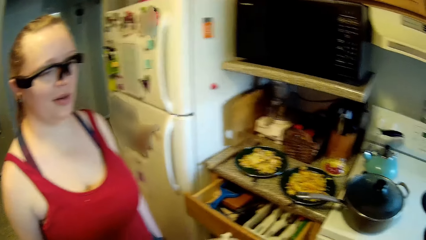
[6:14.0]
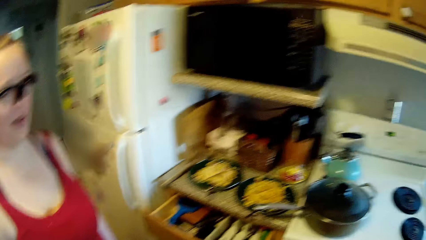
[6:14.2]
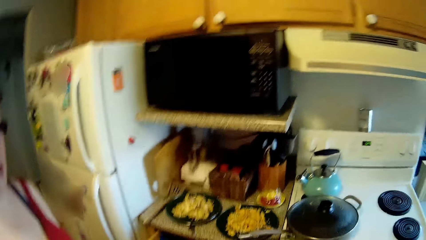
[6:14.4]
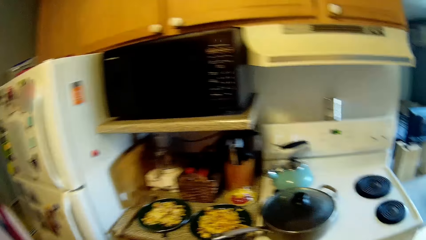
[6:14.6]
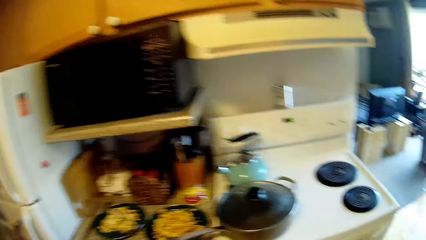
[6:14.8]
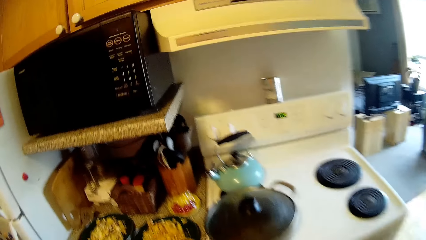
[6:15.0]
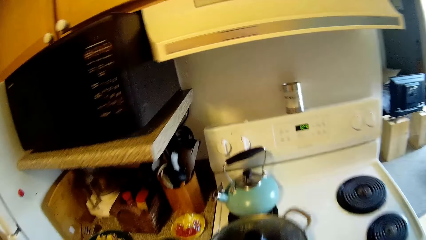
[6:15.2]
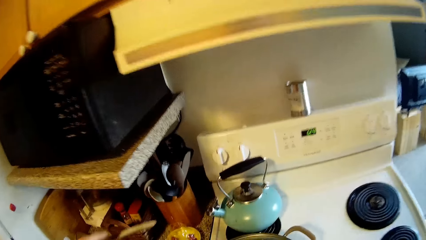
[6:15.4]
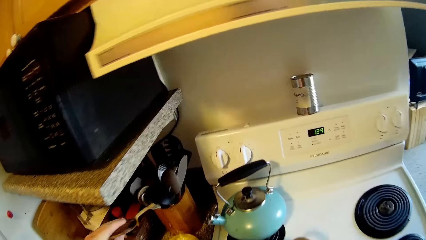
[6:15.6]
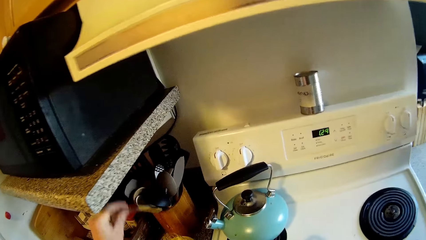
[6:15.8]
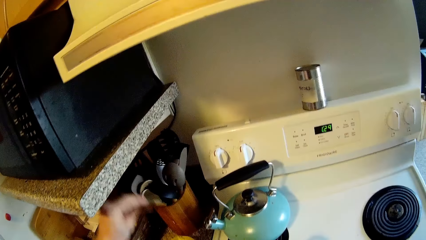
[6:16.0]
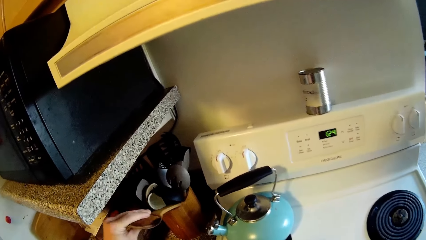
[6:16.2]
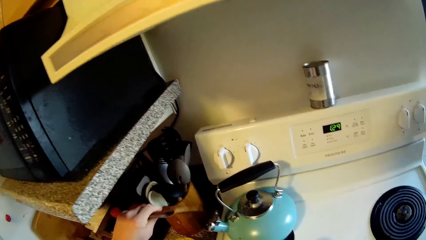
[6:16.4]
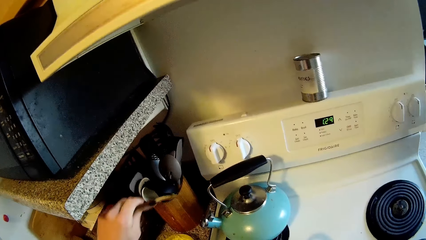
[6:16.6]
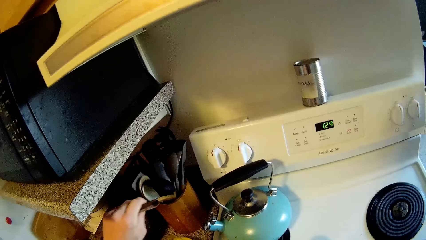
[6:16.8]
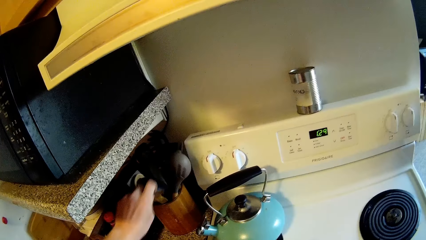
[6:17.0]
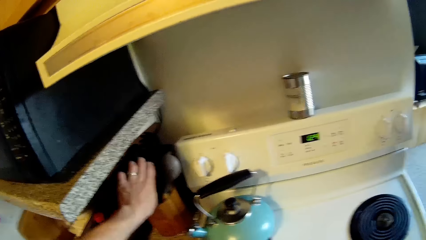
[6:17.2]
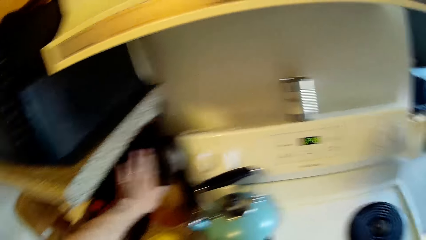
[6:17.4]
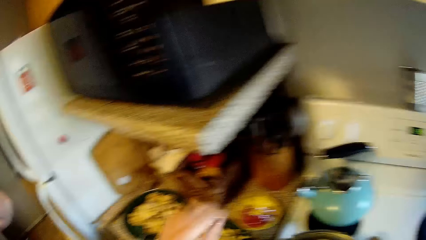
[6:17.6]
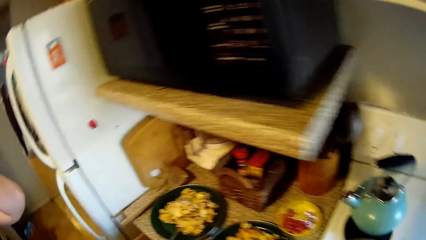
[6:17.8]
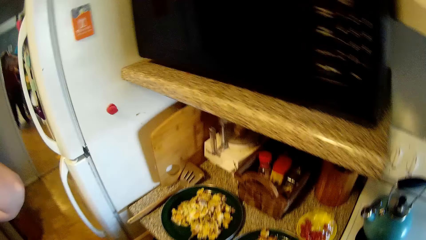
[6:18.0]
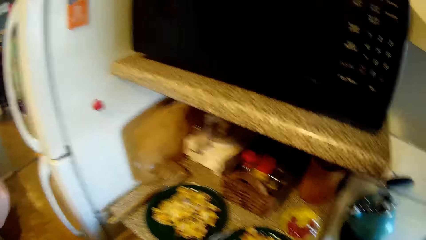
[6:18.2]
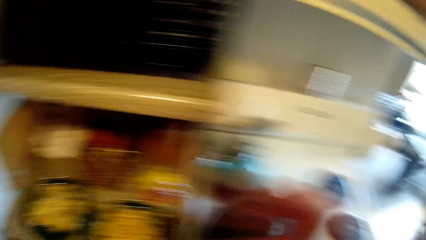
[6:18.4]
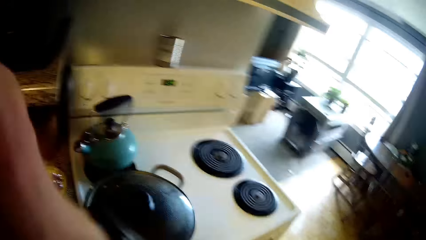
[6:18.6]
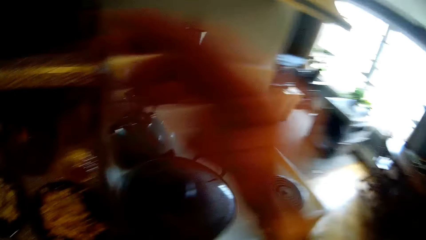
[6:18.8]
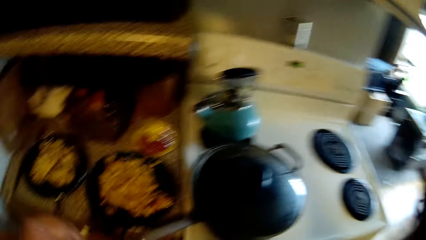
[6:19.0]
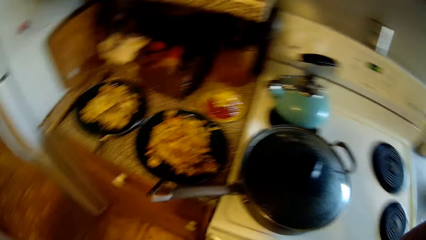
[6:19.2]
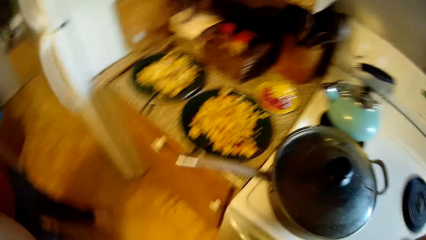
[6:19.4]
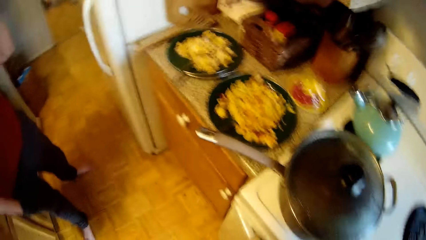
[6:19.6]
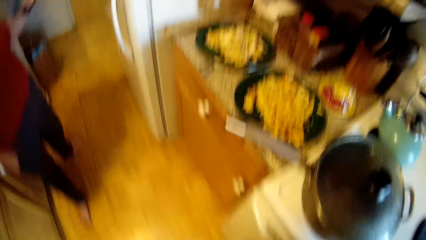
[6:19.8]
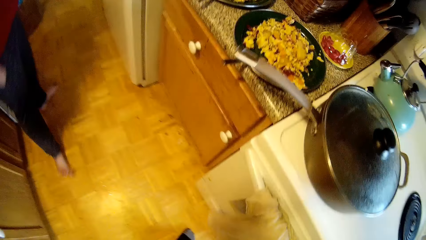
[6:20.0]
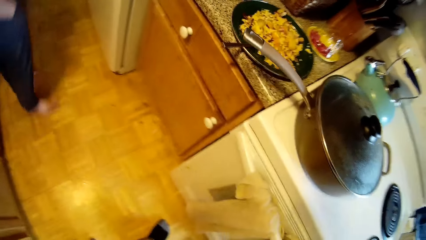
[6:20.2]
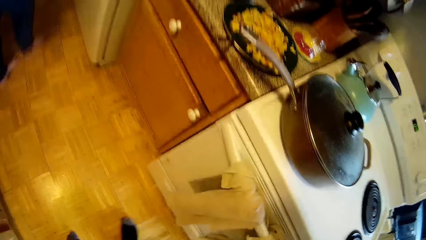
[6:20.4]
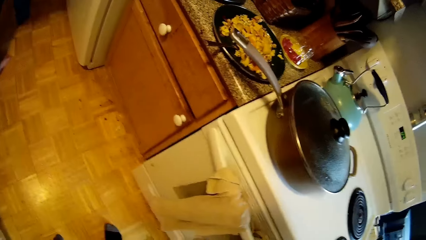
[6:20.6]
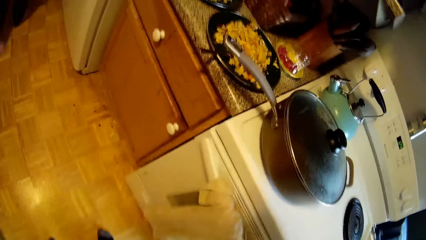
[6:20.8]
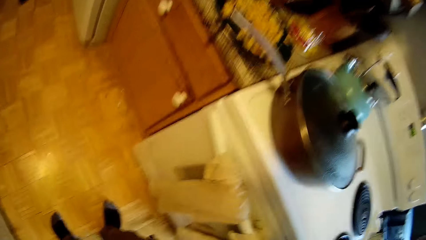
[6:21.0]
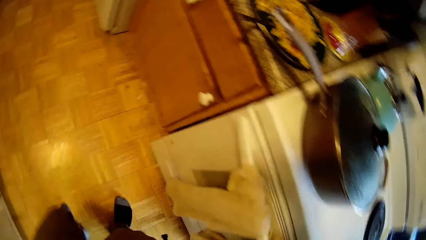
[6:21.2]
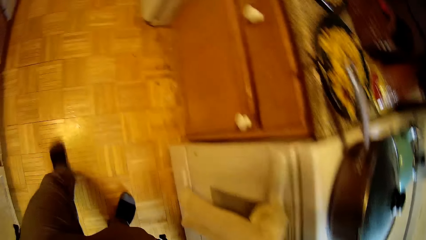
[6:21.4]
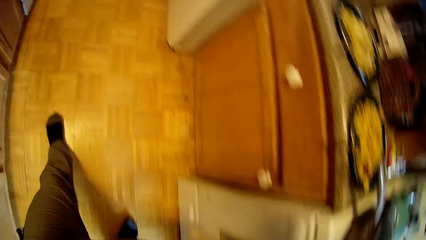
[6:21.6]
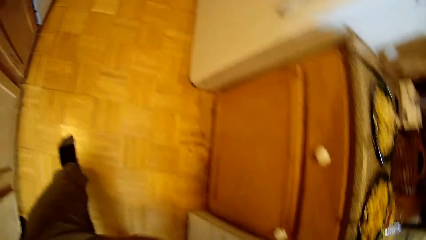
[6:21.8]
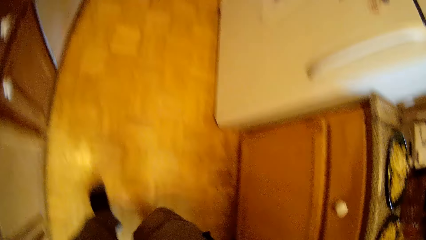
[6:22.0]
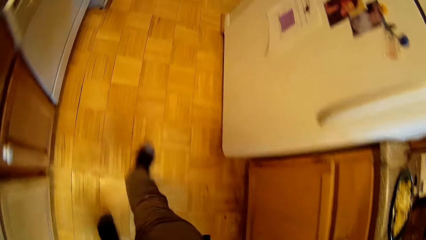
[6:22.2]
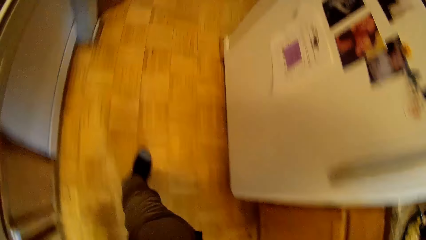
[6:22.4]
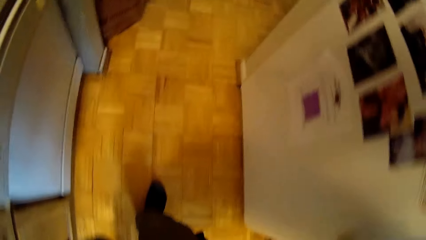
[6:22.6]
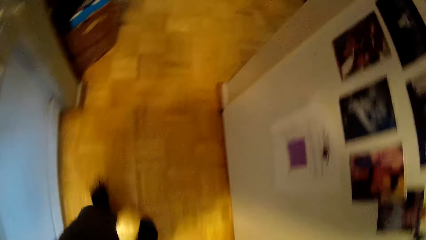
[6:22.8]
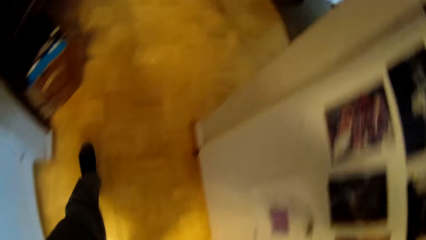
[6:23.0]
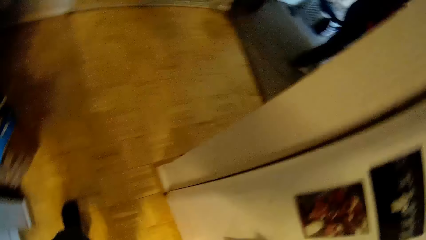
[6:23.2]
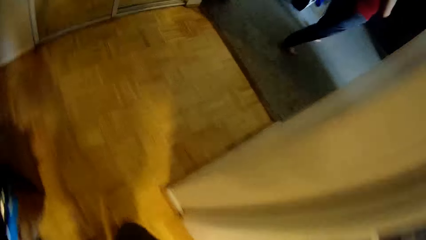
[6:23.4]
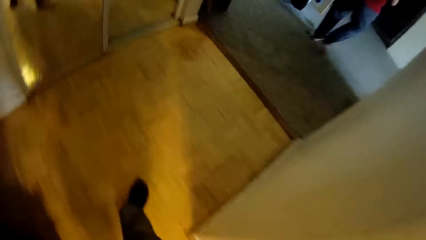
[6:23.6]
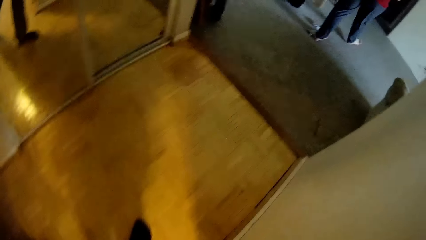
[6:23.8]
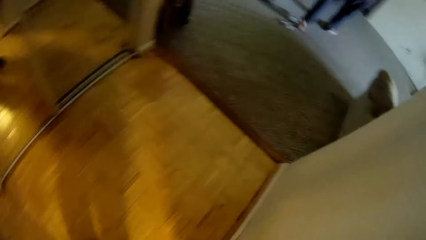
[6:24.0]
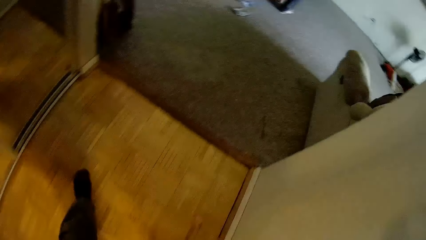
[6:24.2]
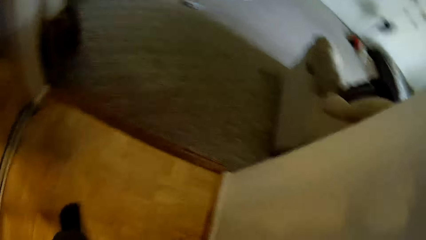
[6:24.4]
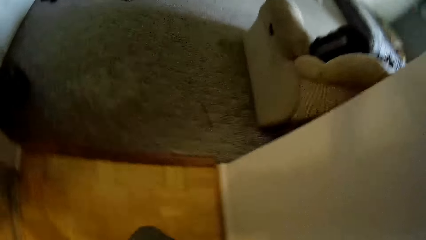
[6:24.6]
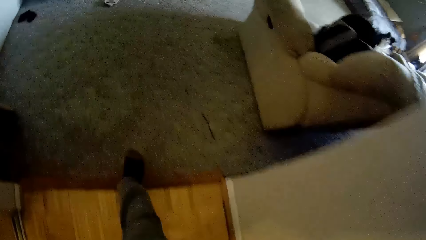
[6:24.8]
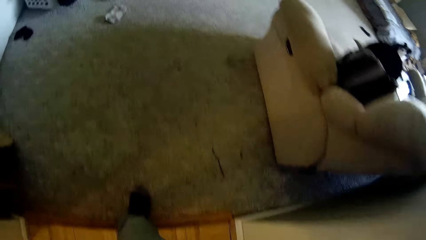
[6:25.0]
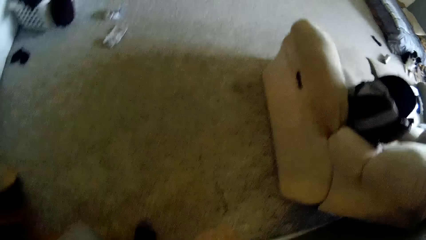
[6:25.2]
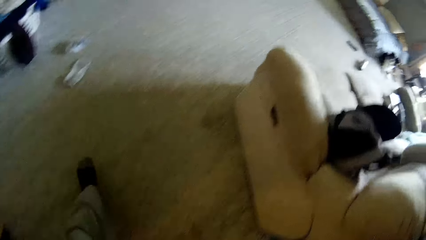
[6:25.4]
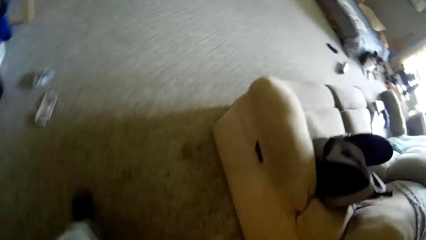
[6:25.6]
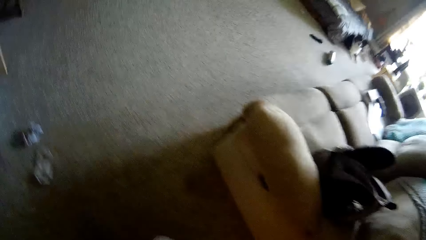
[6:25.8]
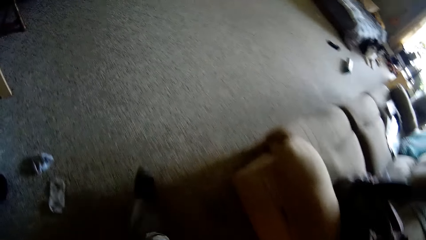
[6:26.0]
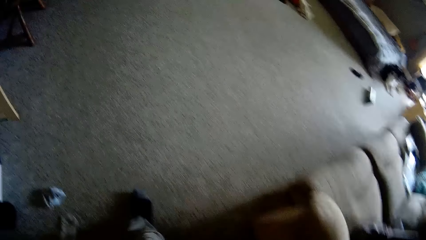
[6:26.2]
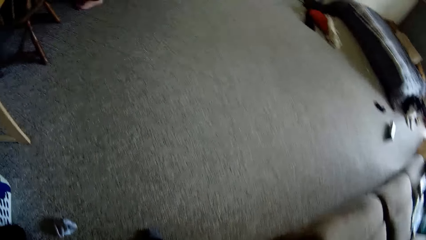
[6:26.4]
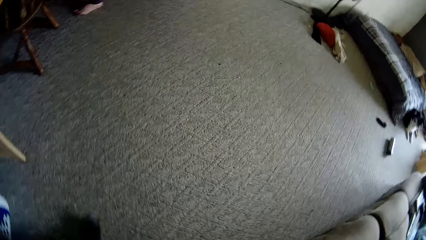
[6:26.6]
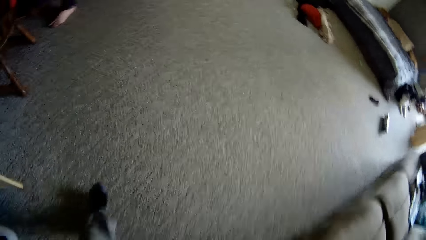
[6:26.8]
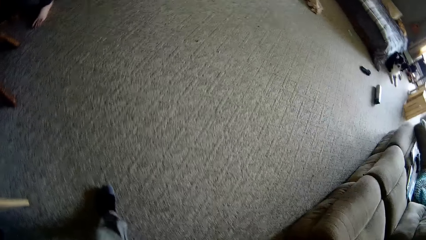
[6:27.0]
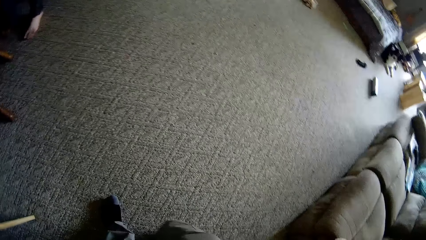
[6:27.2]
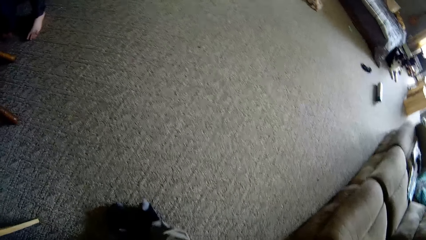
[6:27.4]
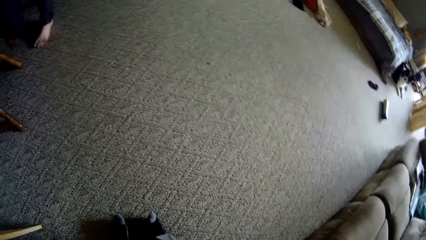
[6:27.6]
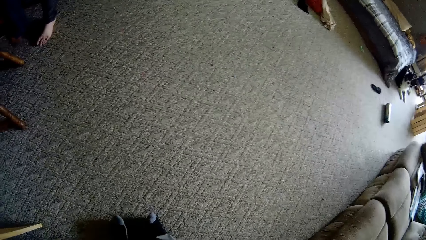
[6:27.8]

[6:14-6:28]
The camera wearer keeps the spatula inside a wooden cup. They walk to a sitting room alongside a woman.
